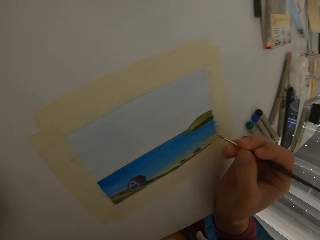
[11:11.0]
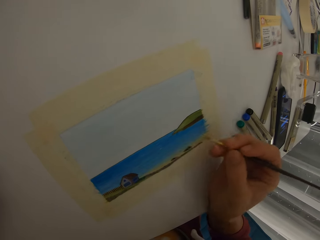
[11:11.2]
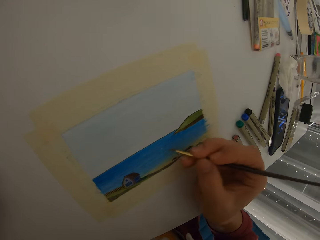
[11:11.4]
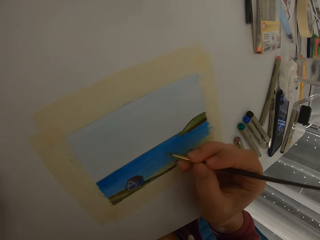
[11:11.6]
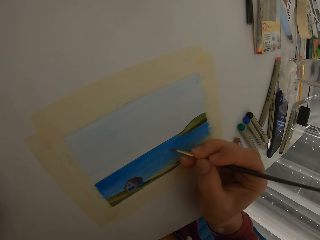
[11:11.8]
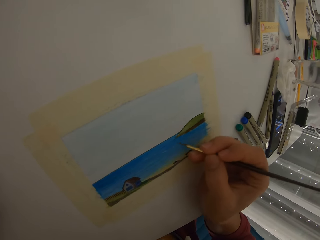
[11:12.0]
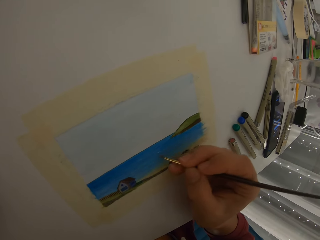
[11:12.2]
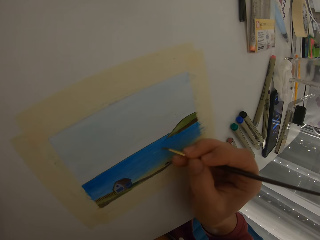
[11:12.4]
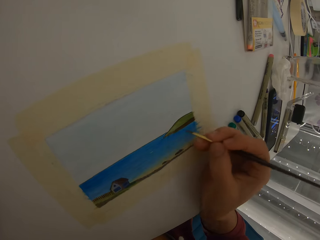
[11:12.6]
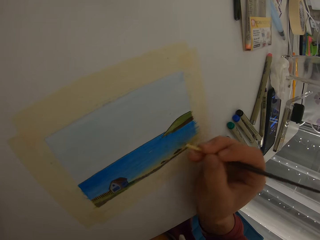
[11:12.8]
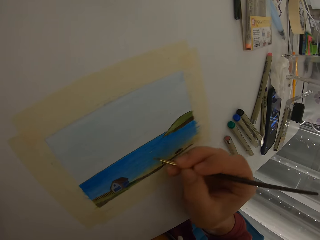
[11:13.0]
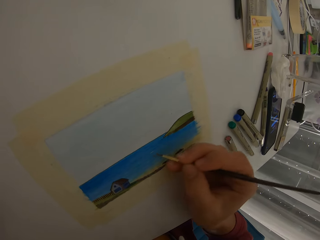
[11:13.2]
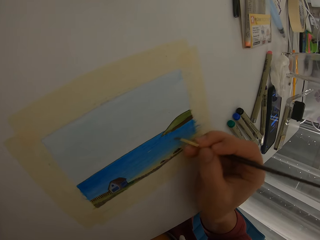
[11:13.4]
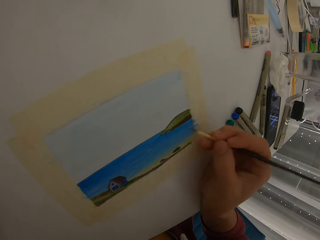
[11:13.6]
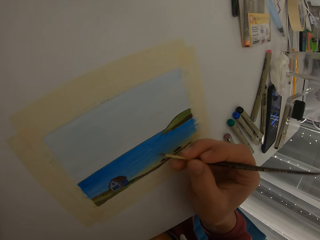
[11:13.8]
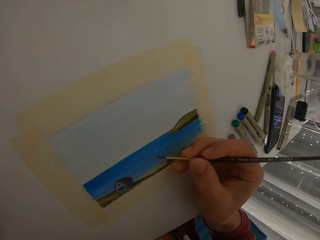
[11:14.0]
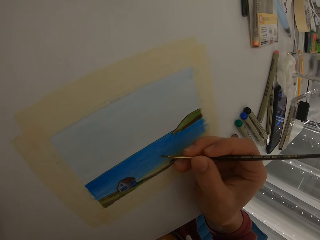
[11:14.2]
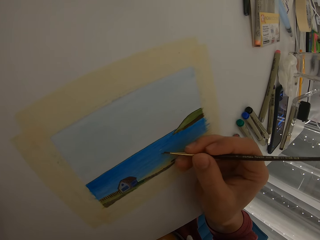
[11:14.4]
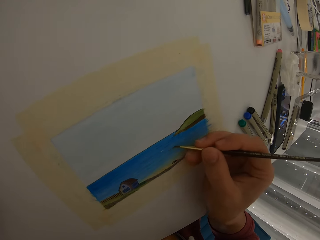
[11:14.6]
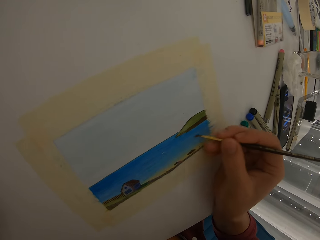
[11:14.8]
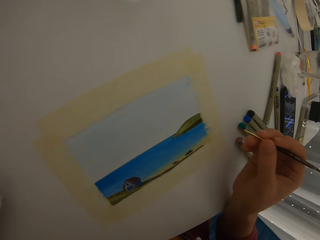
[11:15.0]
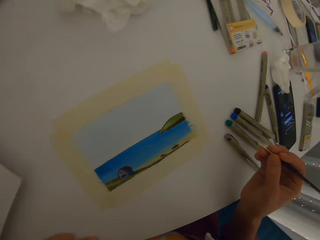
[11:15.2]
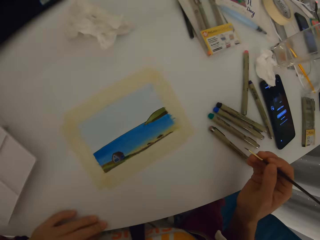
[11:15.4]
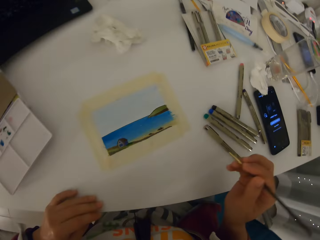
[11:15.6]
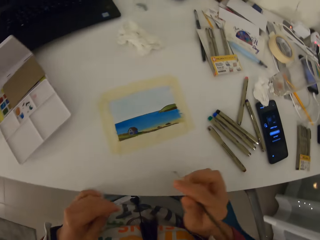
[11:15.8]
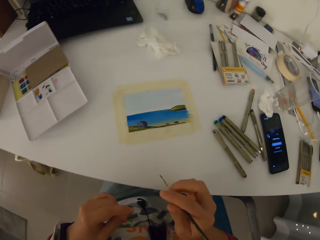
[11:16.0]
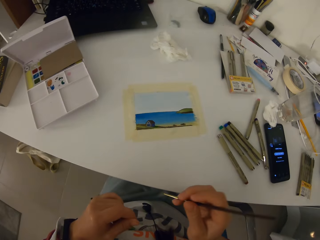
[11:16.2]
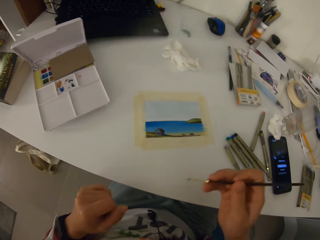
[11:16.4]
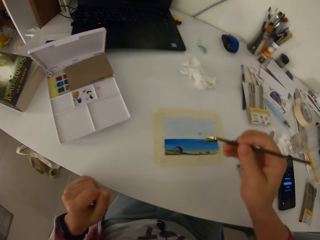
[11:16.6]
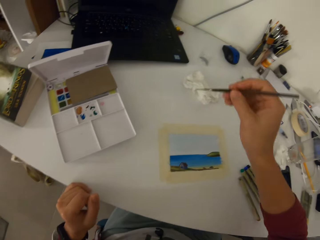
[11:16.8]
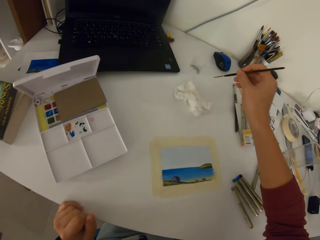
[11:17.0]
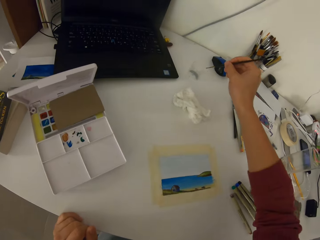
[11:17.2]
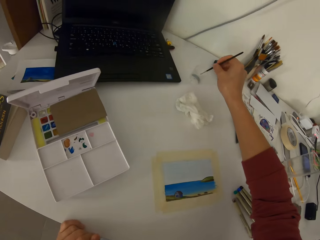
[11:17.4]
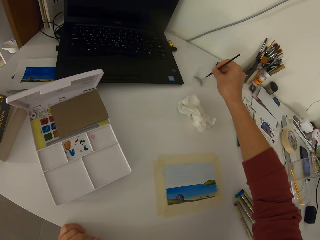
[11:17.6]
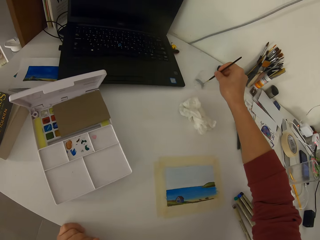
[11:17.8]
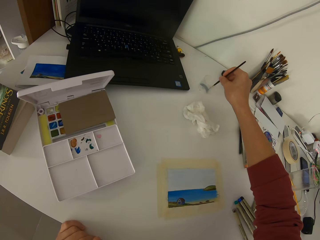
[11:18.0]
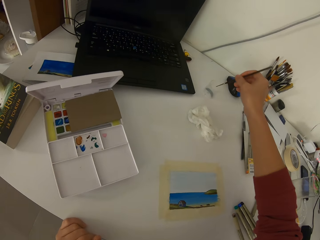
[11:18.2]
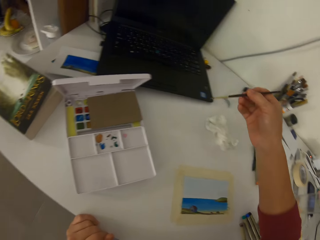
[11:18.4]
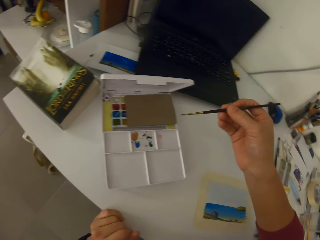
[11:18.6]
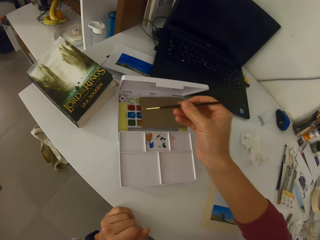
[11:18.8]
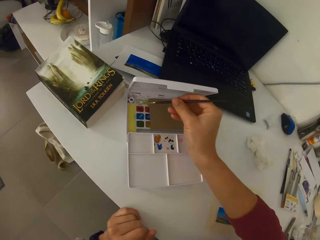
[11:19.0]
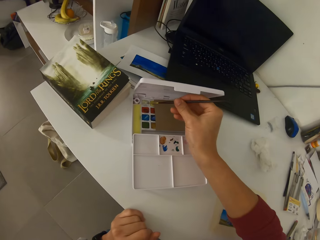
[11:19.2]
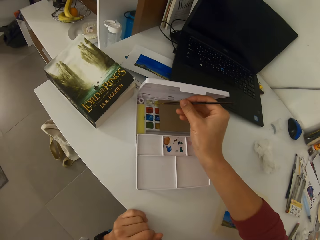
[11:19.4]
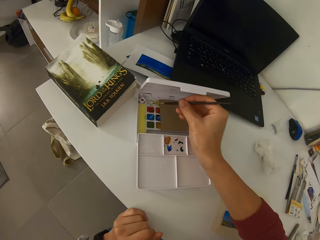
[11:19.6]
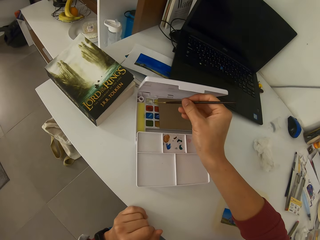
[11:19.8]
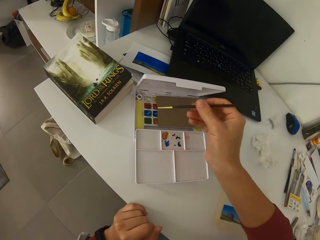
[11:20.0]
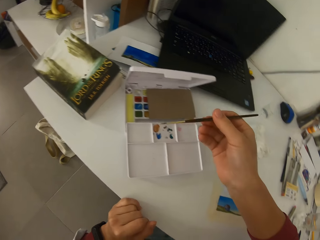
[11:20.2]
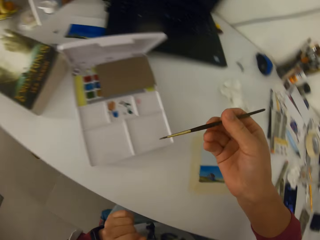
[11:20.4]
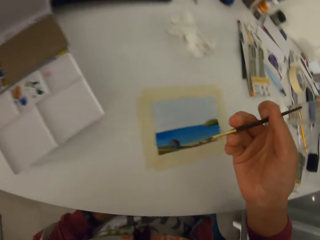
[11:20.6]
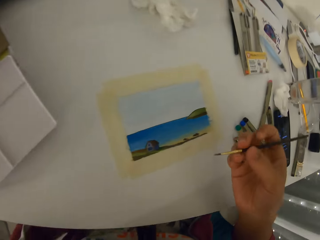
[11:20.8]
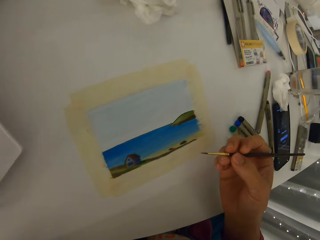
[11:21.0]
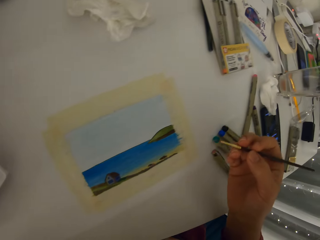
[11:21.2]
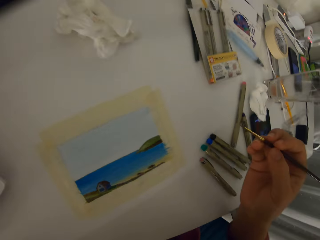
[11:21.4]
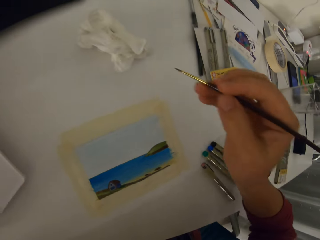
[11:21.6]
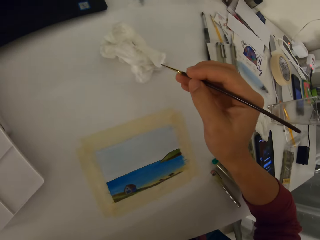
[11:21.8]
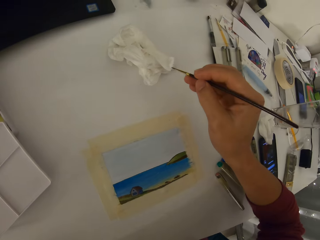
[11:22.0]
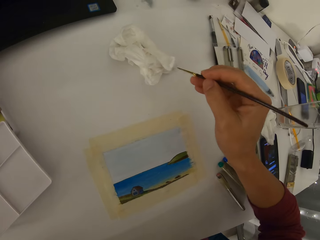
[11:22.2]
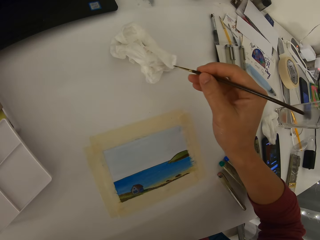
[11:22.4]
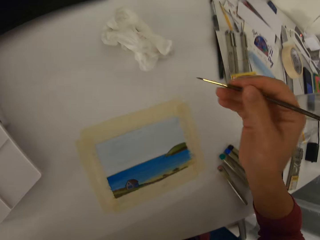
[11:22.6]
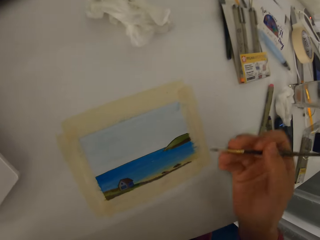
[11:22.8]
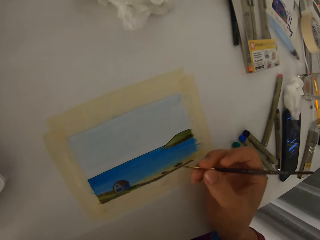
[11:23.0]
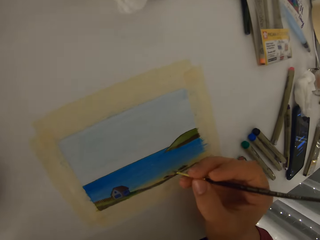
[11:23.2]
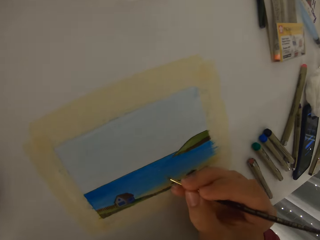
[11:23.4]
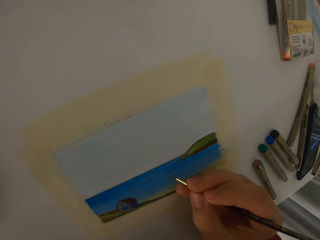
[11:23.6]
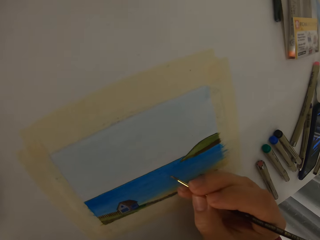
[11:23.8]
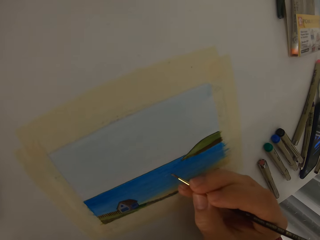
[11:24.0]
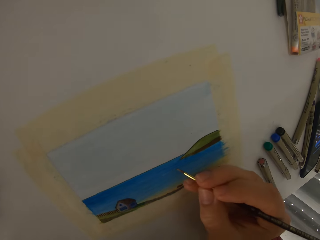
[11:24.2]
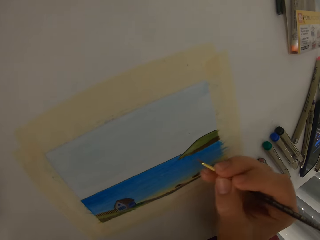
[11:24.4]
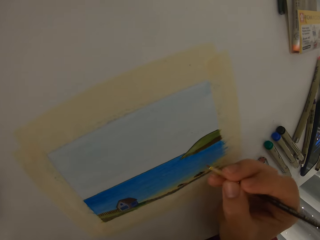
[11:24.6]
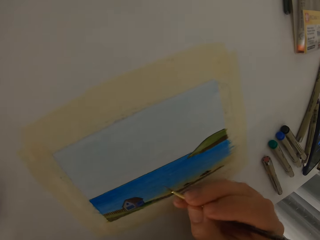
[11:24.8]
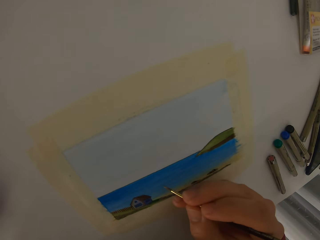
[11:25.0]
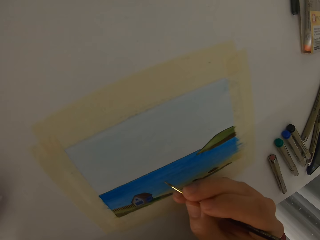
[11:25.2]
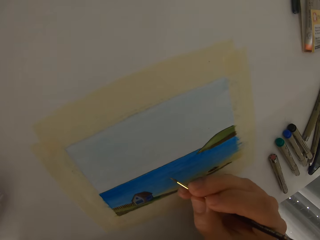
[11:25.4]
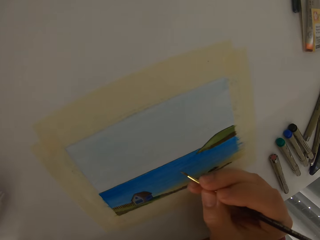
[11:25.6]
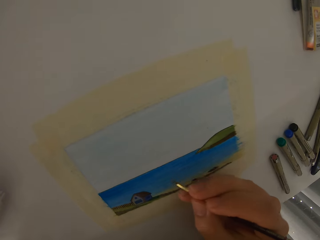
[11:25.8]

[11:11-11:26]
The camera wearer dips the paint brush in water. They dip the paint brush in watercolor. They reduce paint on the paint brush and touch the paper with the paint brush. They add details to the painting using the paint brush.

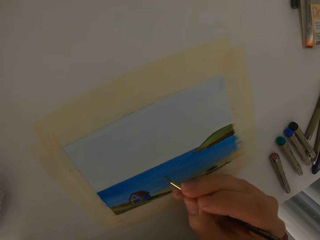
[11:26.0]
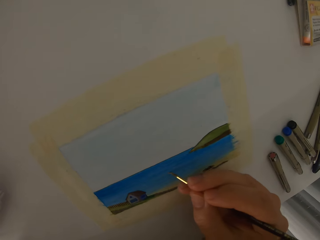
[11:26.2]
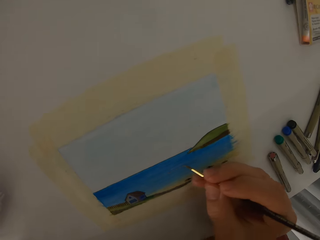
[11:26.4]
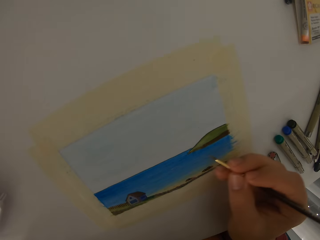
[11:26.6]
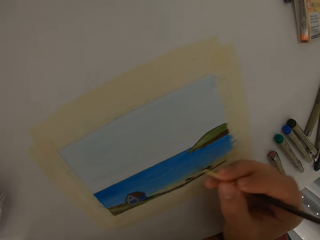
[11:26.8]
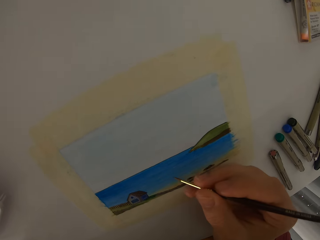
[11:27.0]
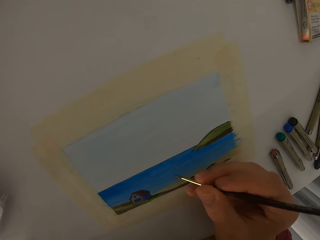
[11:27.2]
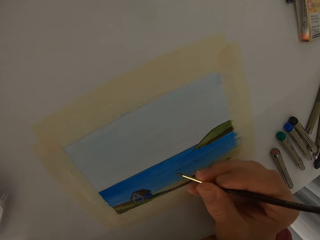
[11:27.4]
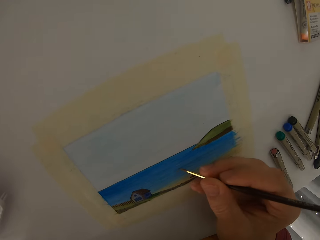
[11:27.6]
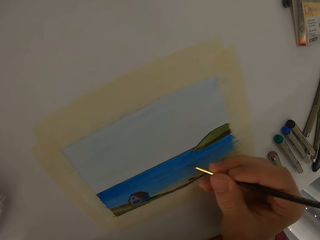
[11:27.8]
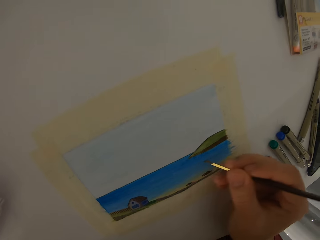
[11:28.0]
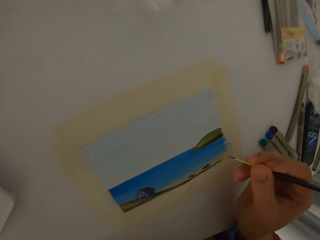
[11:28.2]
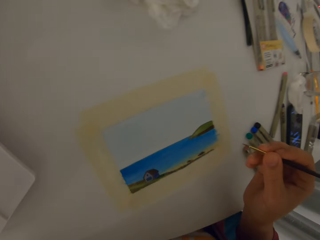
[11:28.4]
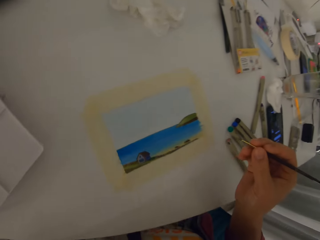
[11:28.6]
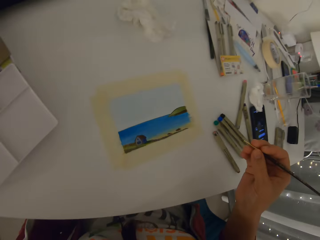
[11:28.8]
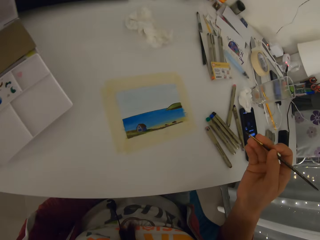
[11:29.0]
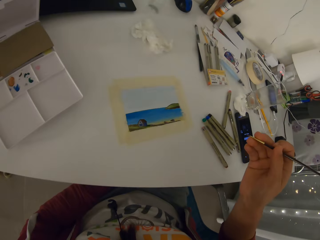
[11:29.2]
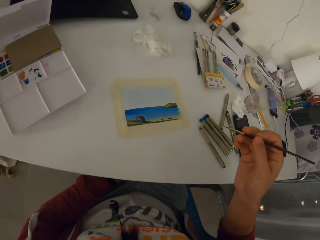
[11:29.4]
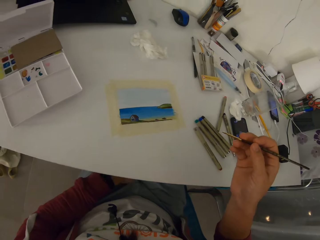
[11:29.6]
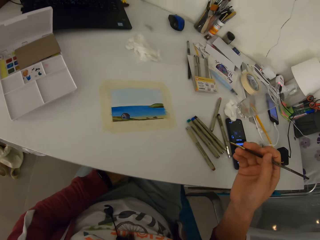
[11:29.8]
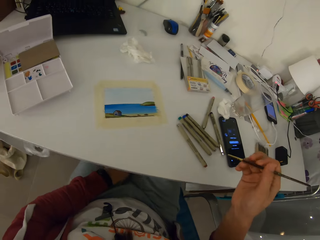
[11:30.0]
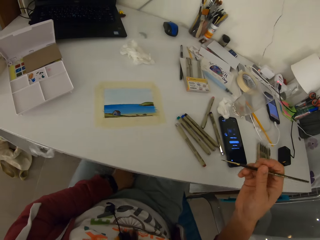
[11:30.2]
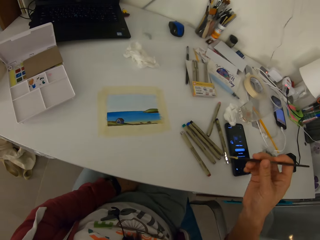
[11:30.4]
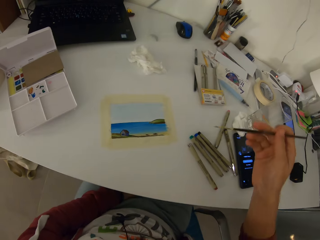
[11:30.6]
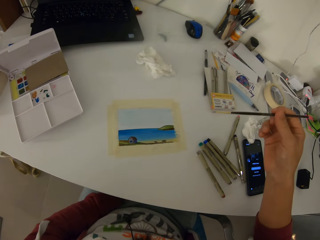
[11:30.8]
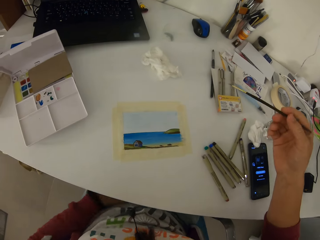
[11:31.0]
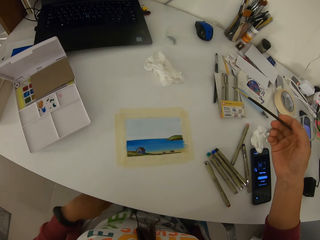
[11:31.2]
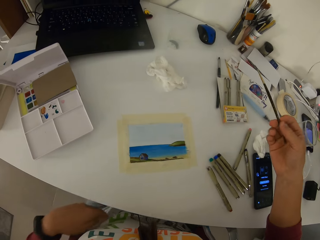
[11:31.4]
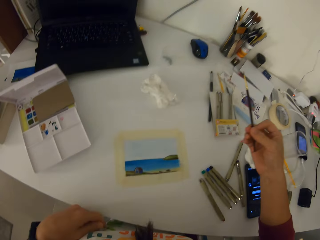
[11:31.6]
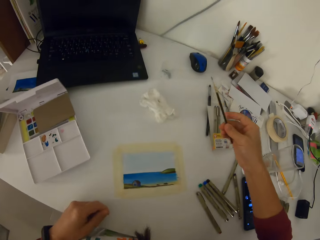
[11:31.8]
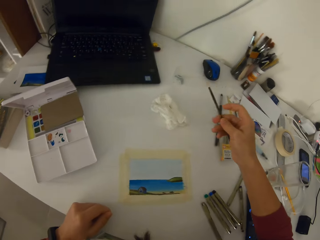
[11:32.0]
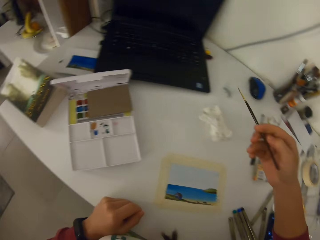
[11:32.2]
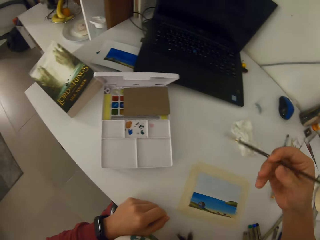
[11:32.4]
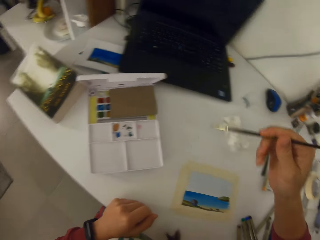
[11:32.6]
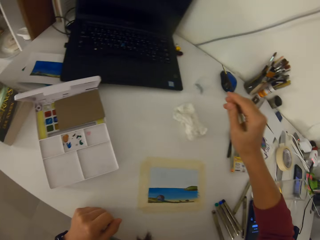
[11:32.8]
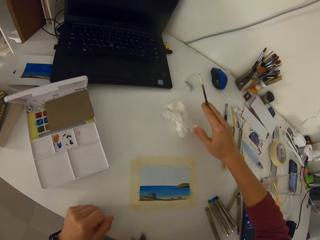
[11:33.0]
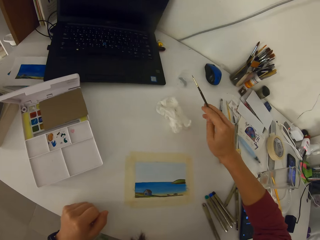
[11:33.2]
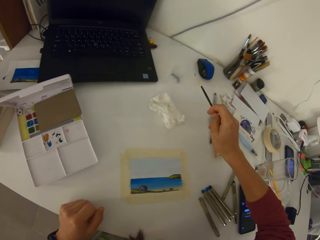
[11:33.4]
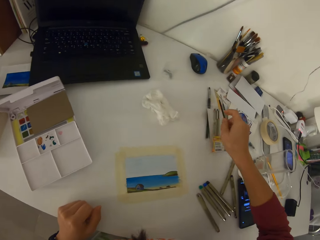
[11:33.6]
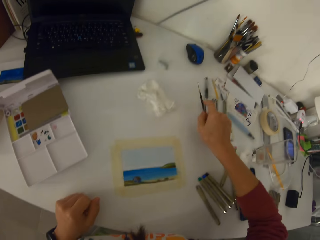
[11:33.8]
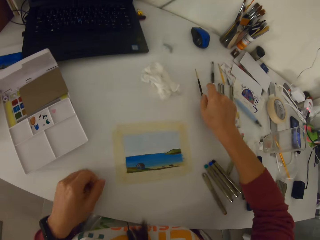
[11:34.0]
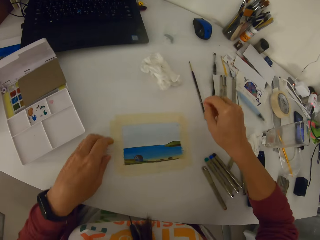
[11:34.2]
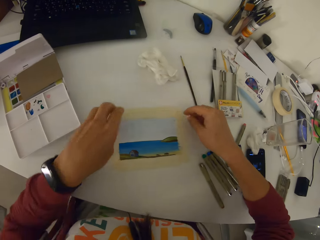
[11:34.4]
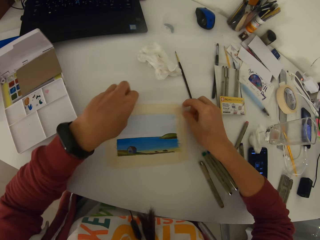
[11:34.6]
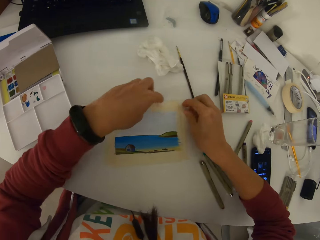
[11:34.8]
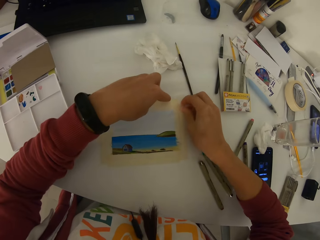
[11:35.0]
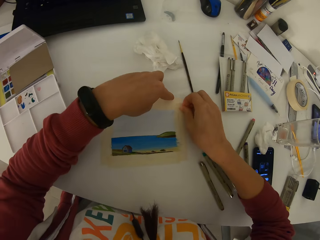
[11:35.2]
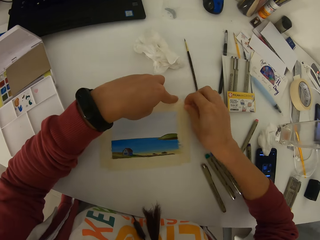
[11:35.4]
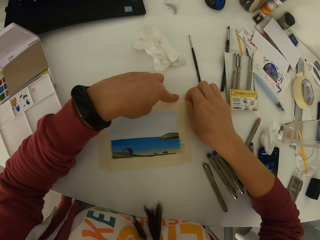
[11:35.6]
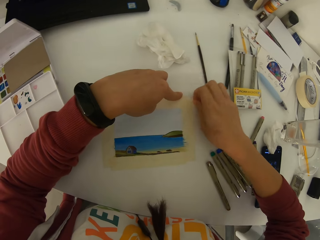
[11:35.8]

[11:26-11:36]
The camera wearer stares around. They drop the paint brush on the table and peel the paper tape off the table and the painting.
